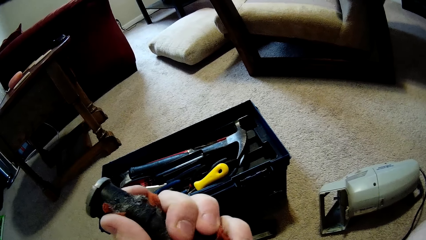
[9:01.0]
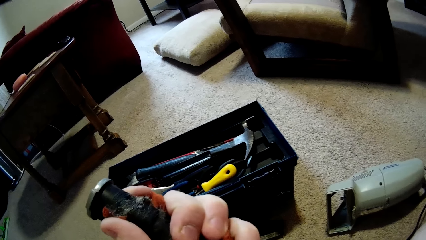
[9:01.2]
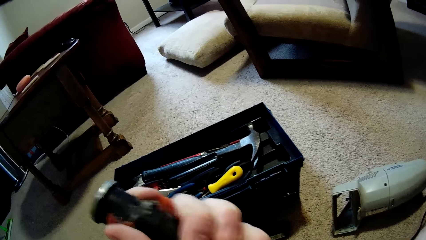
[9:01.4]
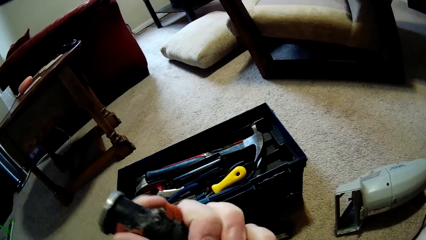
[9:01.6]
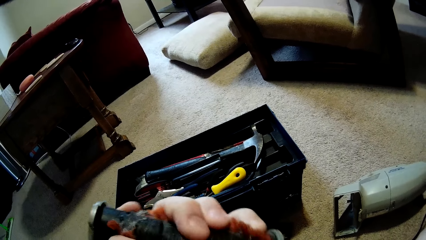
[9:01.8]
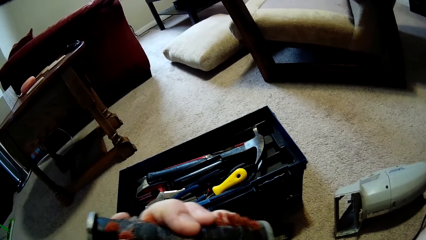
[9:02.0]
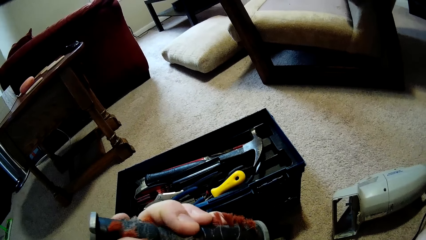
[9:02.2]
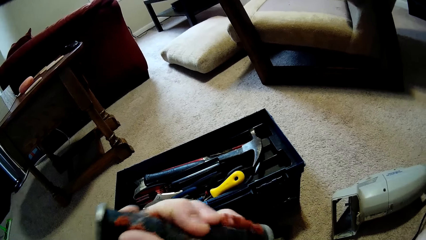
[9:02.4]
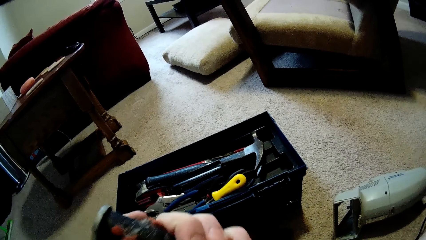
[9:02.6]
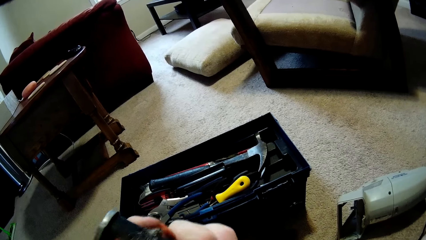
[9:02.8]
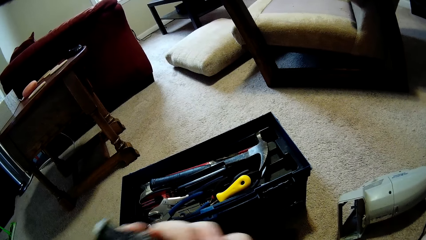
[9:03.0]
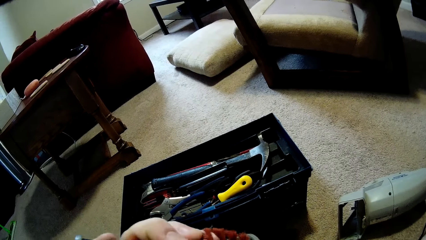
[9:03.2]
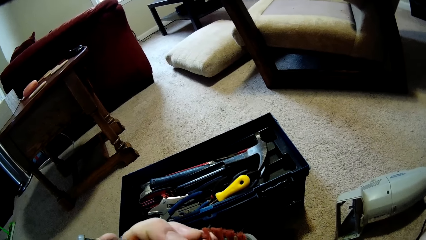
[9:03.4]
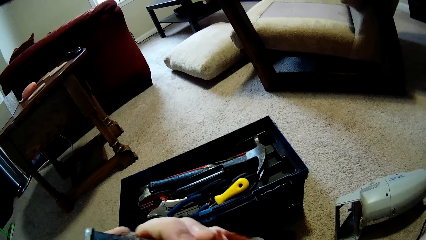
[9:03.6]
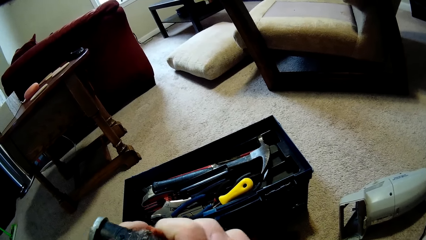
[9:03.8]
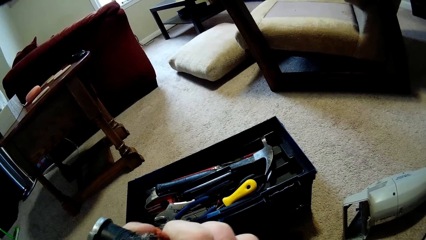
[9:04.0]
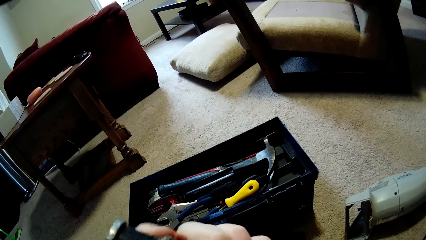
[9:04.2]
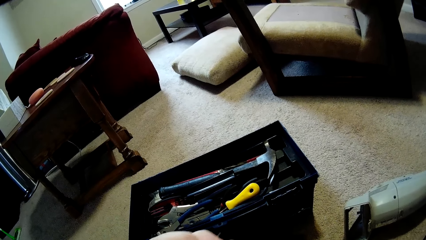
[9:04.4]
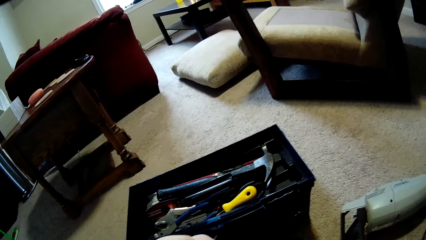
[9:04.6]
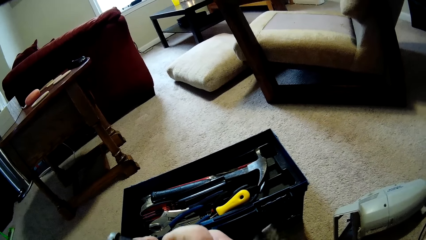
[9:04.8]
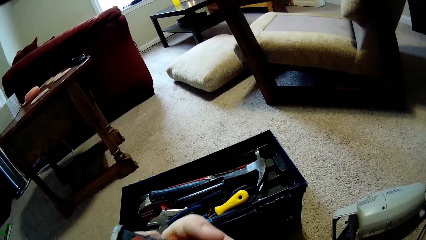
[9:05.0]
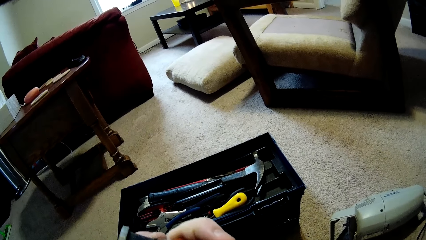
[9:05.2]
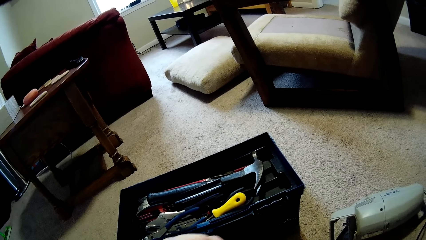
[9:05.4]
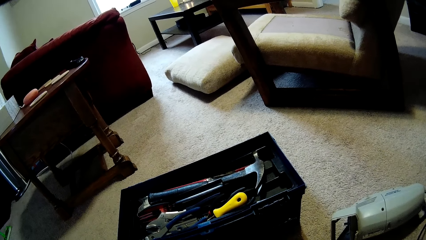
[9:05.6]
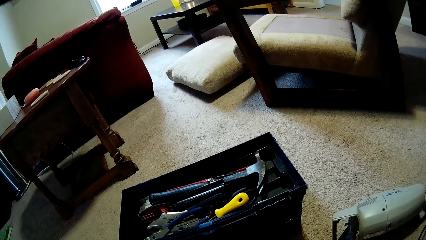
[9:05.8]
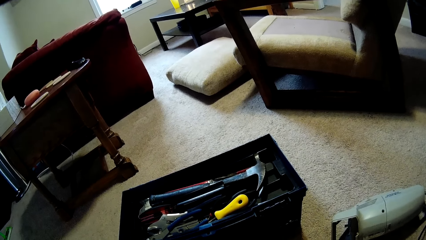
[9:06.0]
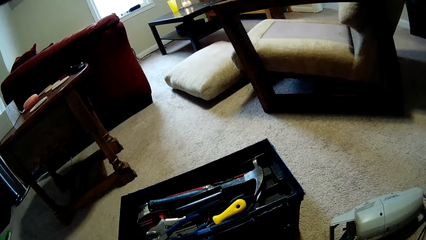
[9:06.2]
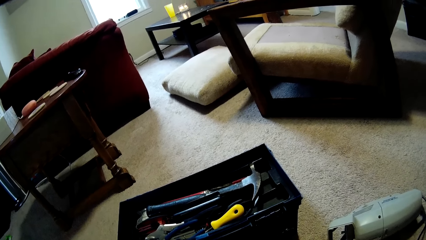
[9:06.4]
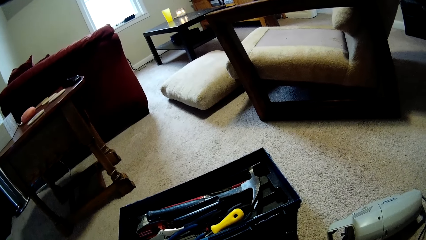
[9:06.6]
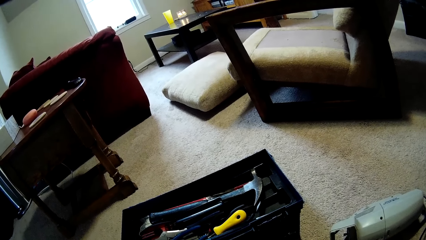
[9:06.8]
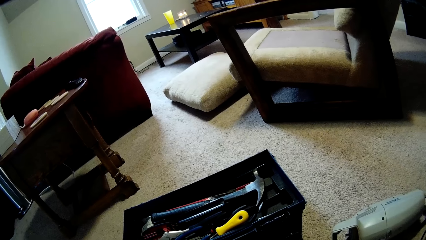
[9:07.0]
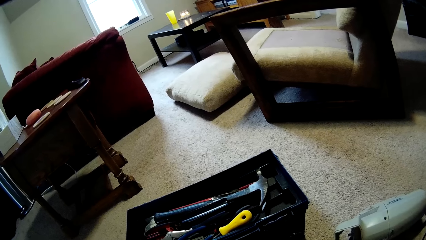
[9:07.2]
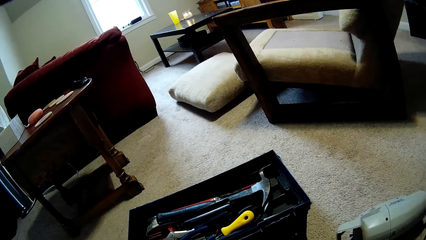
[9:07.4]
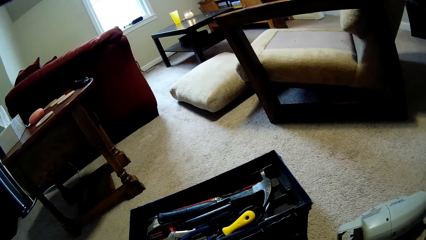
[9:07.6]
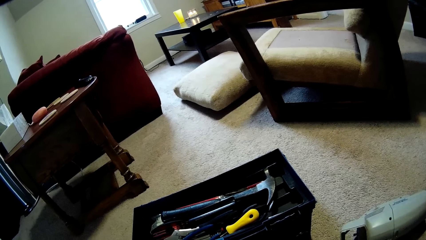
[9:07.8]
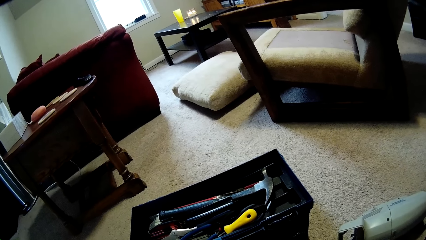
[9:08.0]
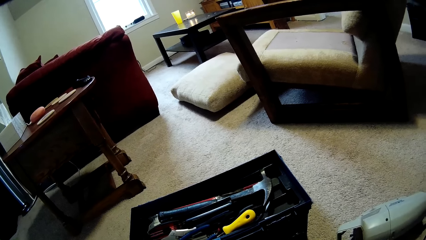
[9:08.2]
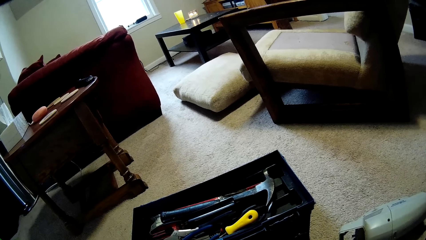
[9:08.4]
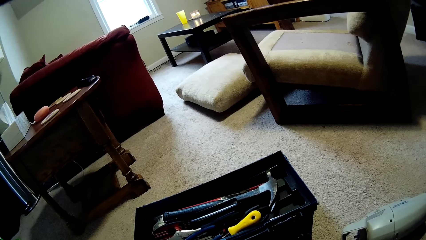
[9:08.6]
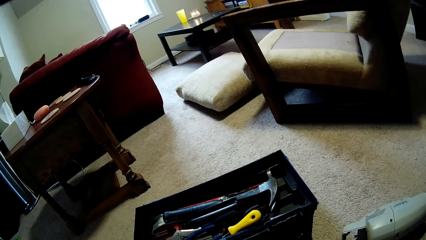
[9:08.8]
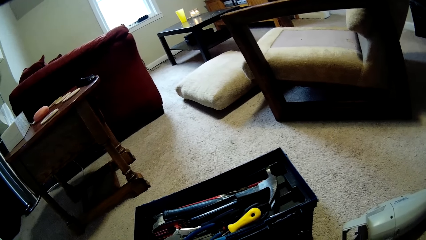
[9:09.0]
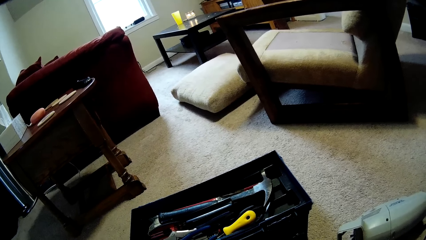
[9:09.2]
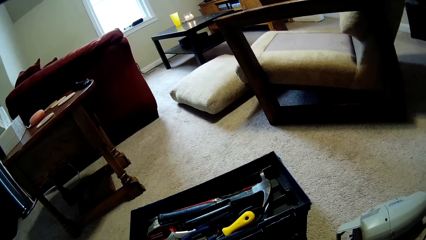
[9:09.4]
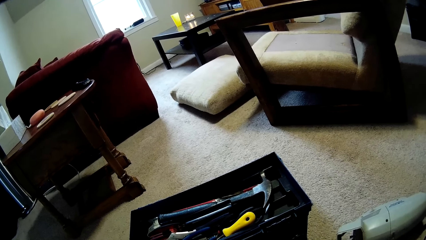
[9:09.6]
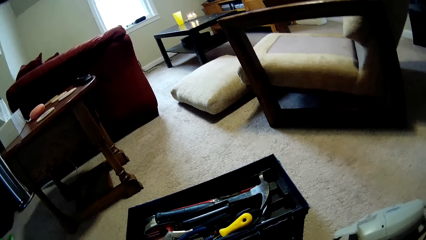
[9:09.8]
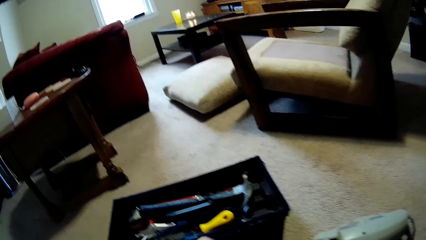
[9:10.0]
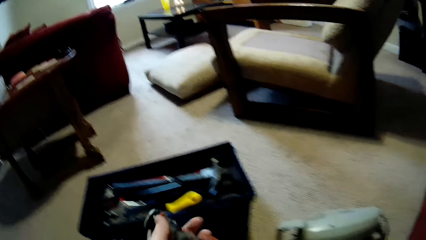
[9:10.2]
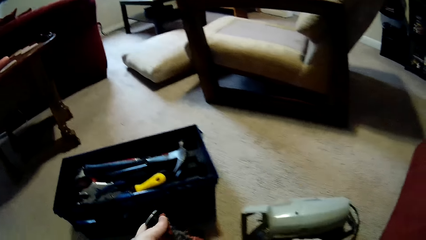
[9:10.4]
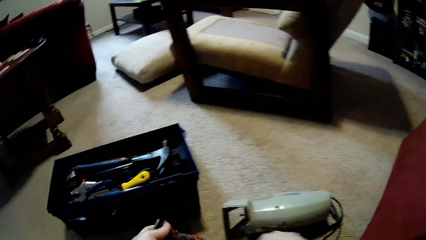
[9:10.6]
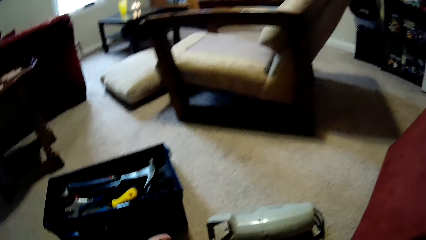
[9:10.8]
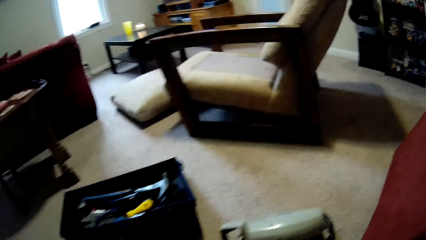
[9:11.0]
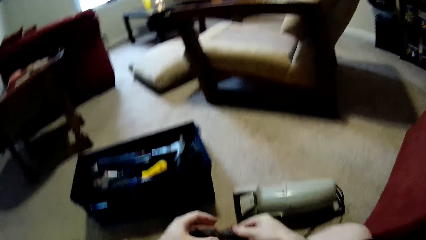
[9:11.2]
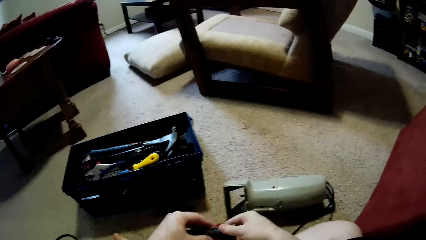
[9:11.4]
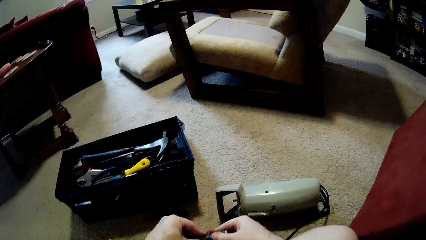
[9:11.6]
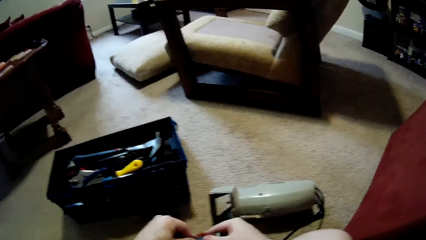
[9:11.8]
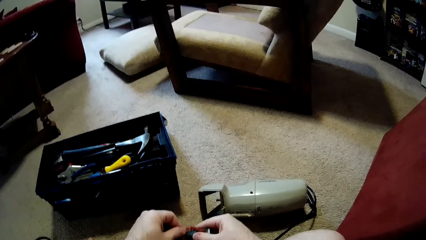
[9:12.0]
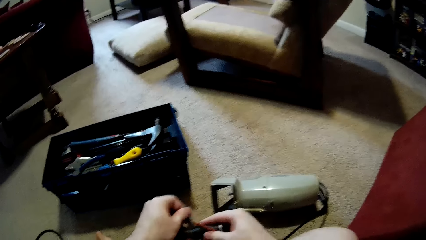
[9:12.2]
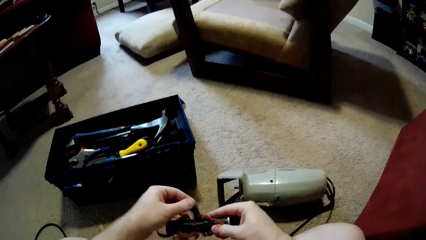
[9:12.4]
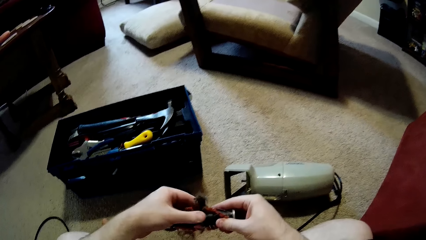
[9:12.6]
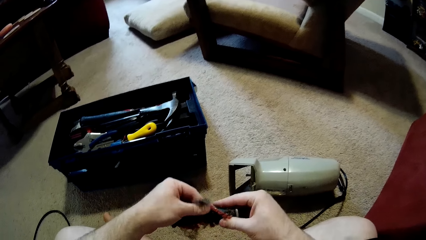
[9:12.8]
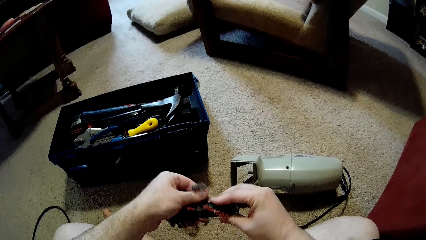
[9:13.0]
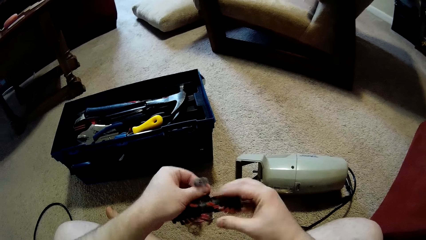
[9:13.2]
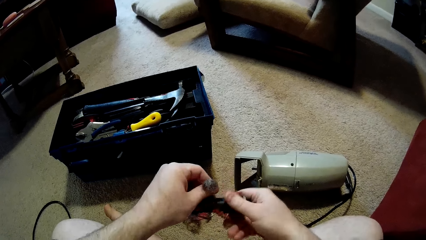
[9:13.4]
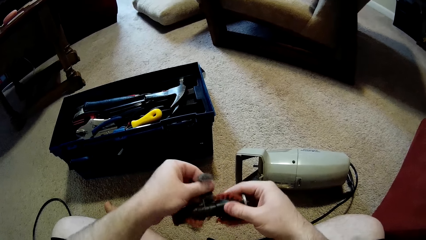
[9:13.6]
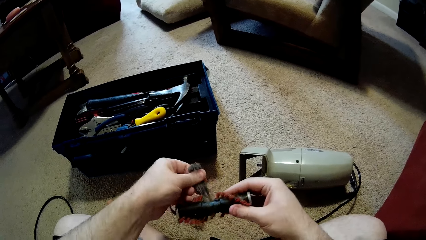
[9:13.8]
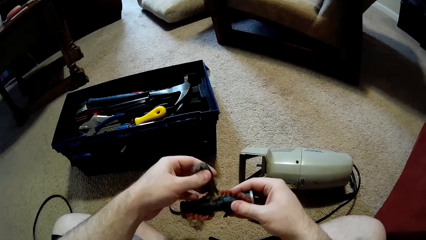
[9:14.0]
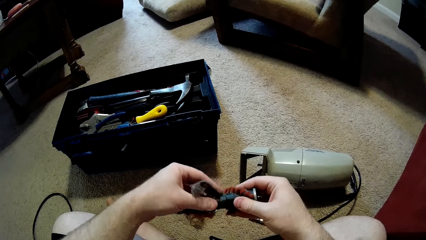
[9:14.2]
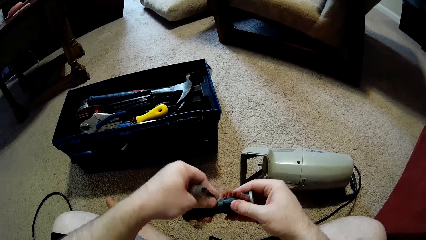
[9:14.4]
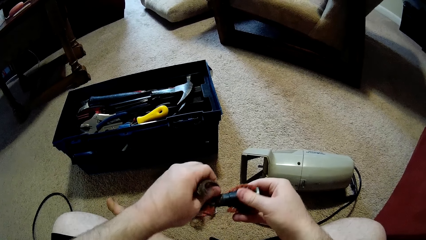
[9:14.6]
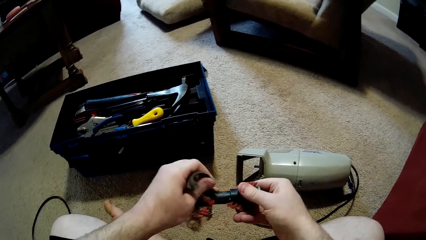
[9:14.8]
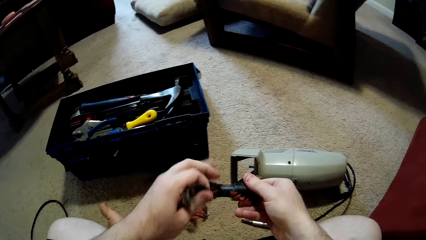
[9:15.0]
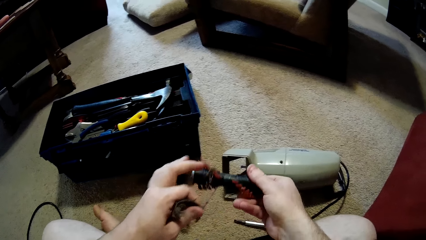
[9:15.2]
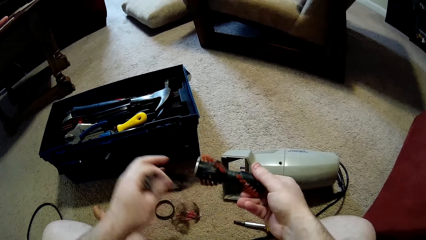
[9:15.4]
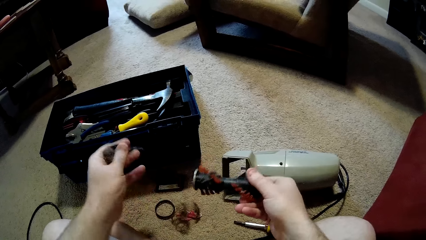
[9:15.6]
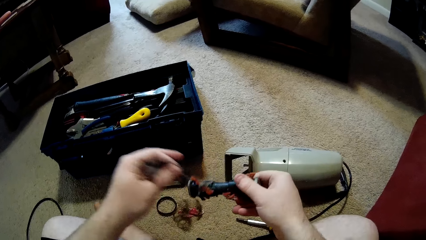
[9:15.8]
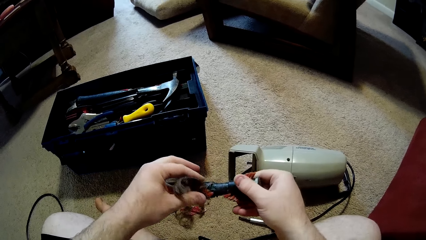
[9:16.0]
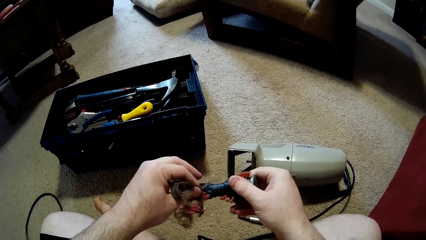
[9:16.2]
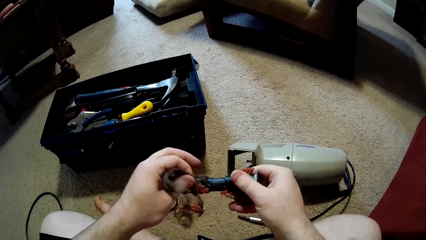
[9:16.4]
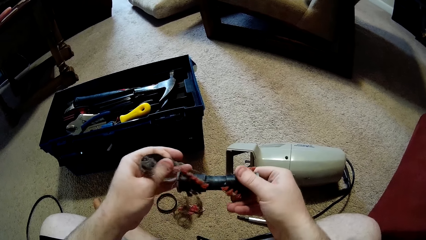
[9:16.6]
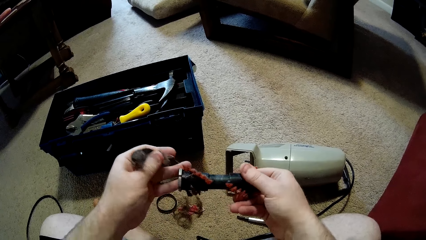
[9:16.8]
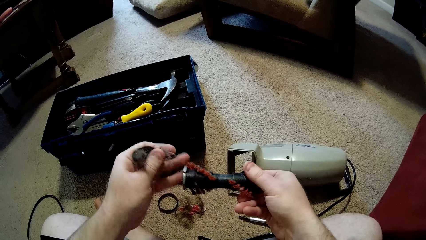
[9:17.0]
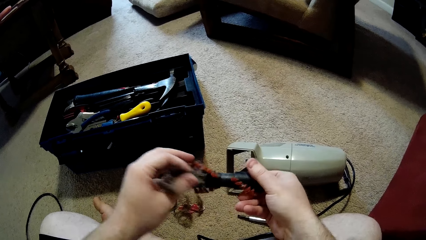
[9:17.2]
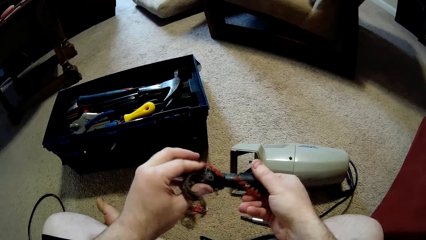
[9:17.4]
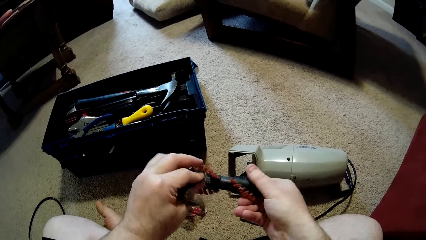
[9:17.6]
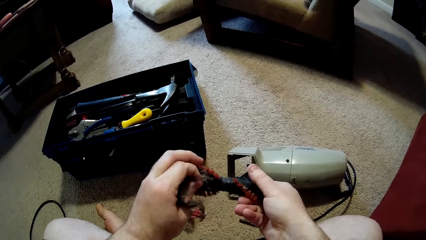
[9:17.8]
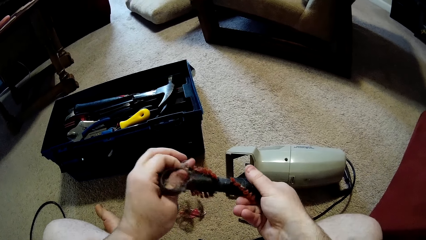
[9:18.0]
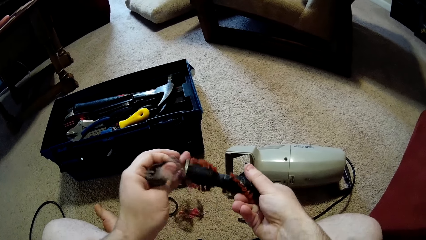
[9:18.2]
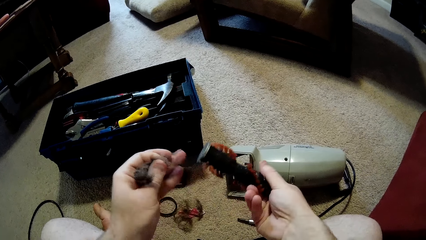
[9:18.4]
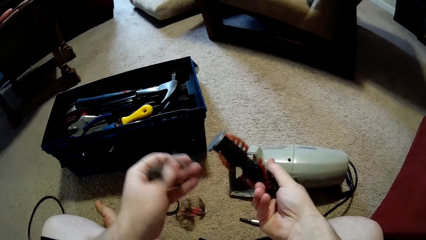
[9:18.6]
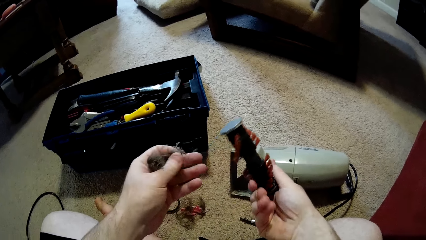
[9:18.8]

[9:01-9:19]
The camera wearer takes off the dirt from the machine using hands.
